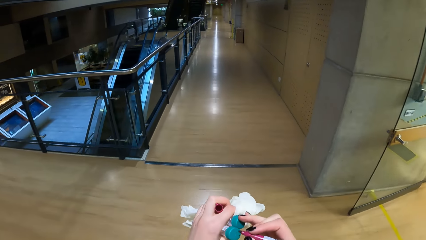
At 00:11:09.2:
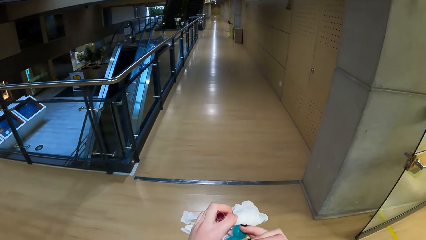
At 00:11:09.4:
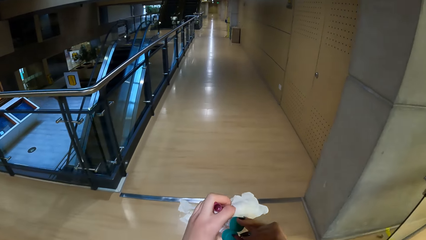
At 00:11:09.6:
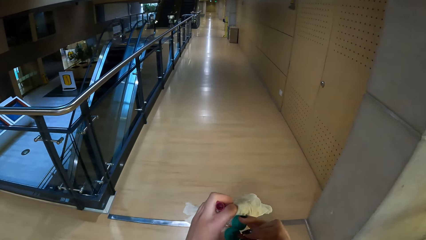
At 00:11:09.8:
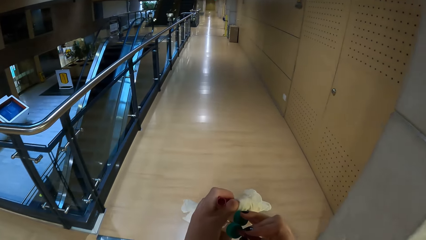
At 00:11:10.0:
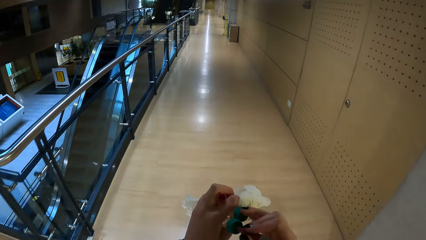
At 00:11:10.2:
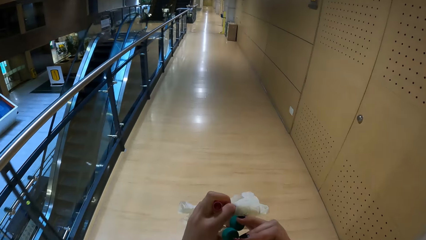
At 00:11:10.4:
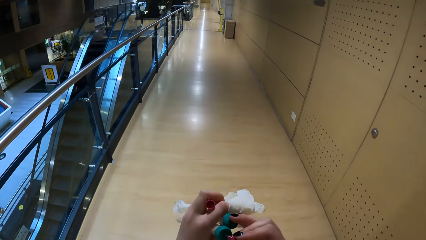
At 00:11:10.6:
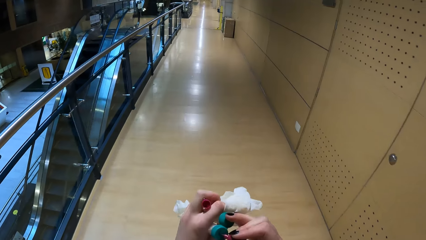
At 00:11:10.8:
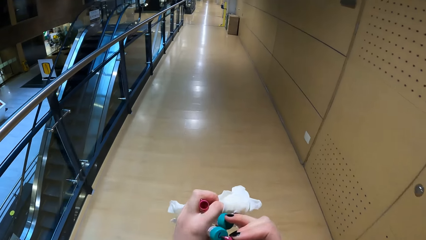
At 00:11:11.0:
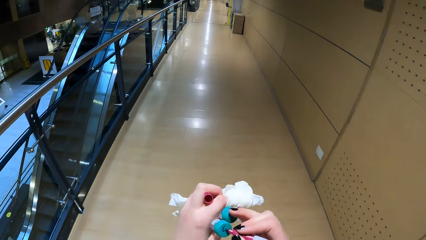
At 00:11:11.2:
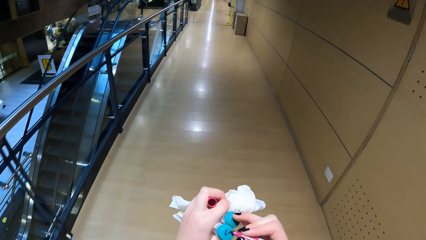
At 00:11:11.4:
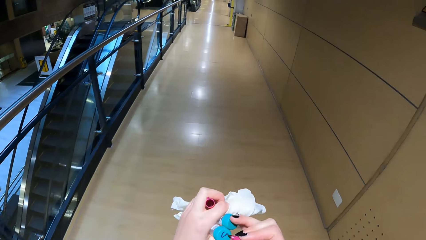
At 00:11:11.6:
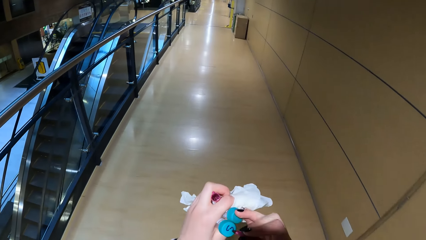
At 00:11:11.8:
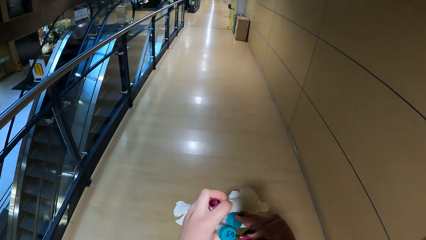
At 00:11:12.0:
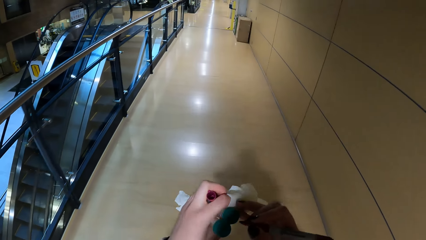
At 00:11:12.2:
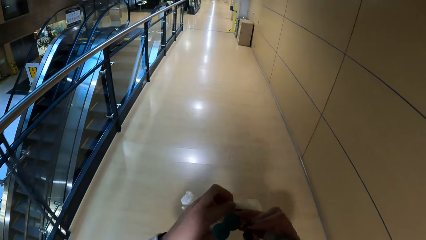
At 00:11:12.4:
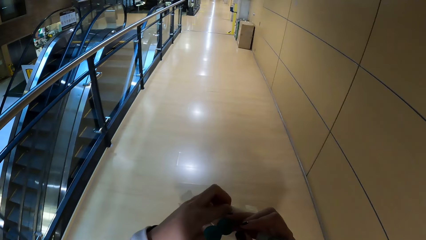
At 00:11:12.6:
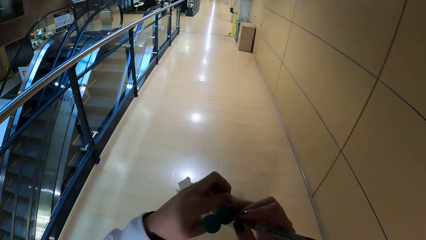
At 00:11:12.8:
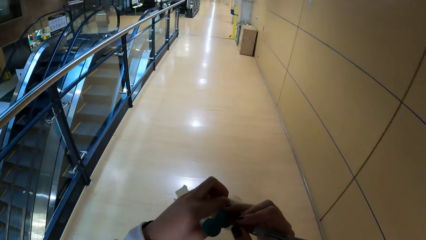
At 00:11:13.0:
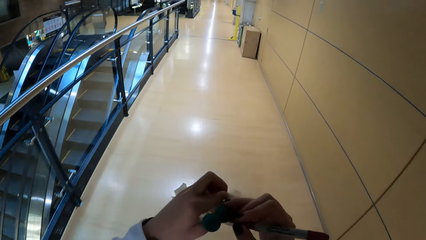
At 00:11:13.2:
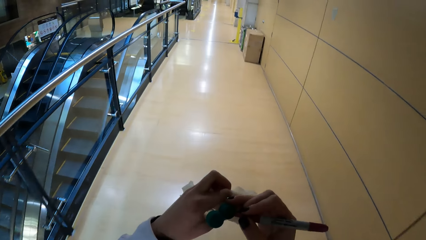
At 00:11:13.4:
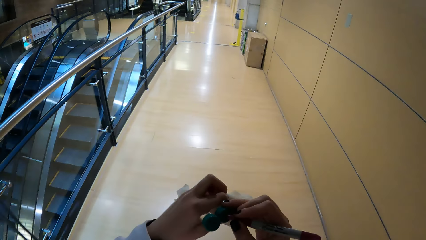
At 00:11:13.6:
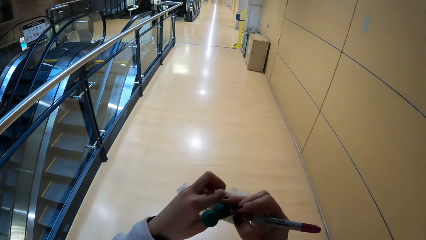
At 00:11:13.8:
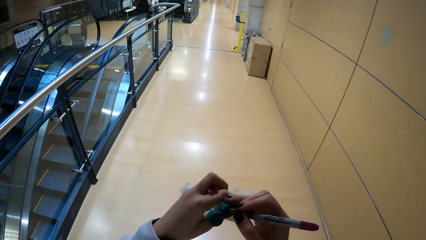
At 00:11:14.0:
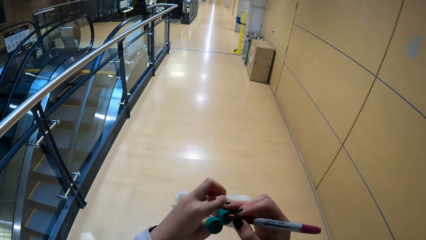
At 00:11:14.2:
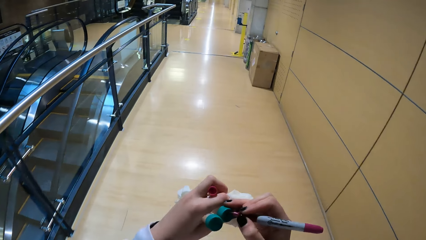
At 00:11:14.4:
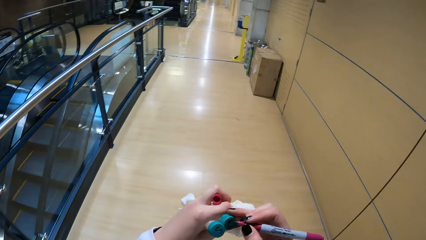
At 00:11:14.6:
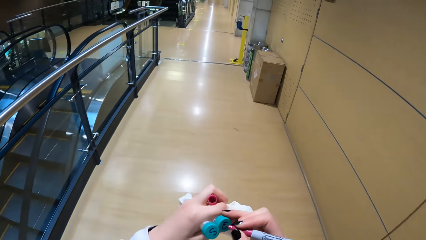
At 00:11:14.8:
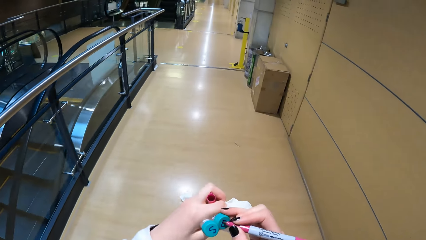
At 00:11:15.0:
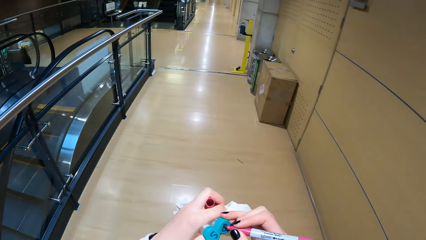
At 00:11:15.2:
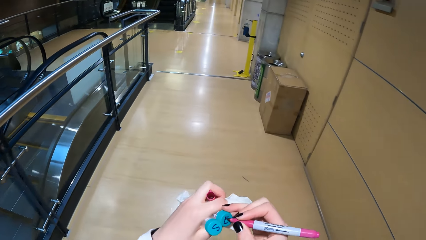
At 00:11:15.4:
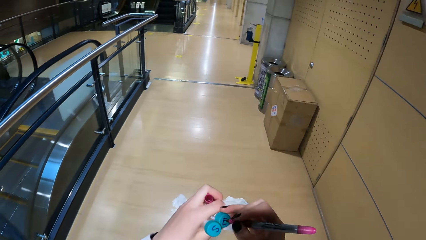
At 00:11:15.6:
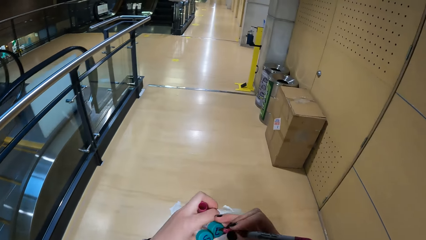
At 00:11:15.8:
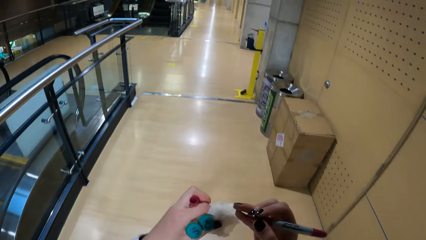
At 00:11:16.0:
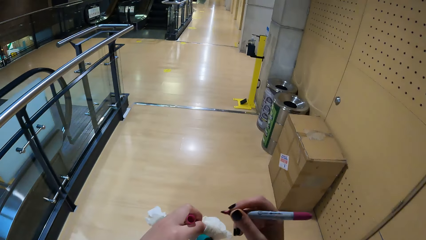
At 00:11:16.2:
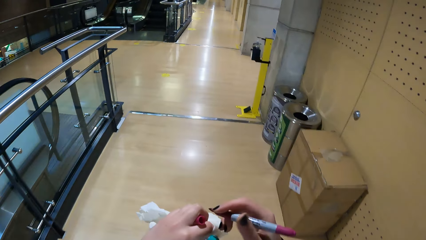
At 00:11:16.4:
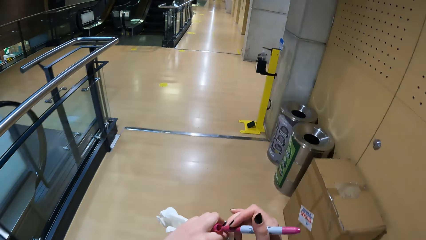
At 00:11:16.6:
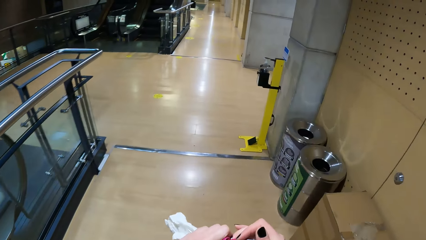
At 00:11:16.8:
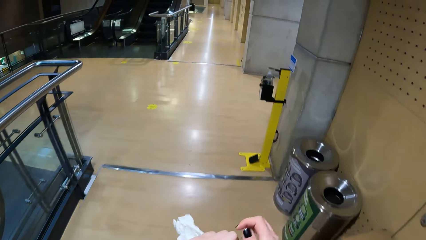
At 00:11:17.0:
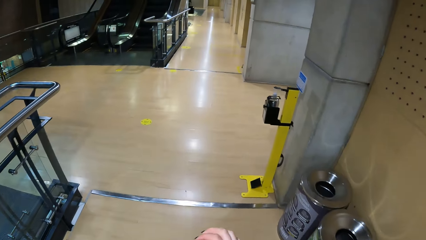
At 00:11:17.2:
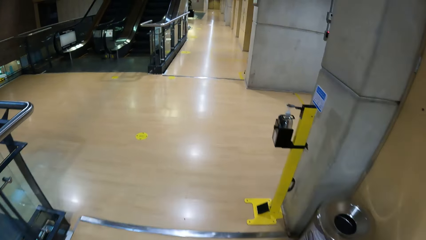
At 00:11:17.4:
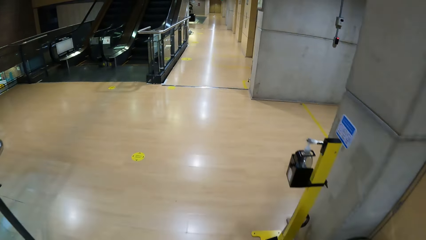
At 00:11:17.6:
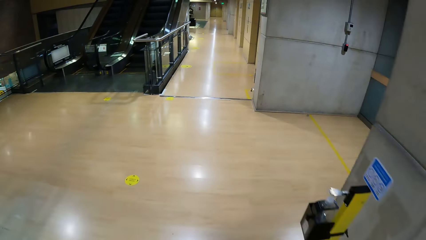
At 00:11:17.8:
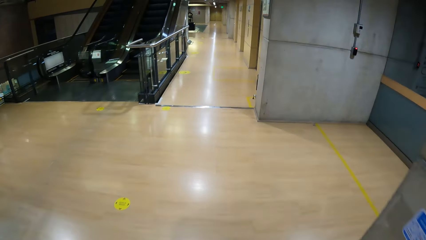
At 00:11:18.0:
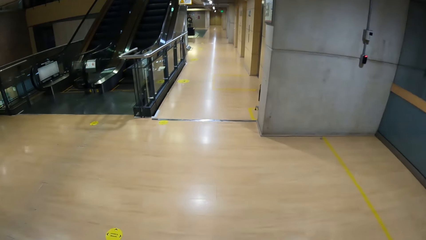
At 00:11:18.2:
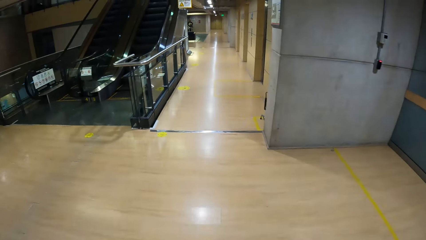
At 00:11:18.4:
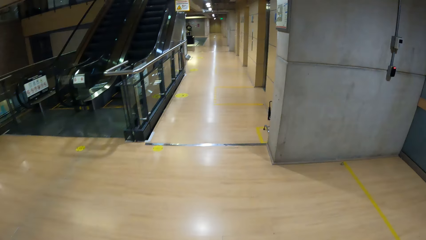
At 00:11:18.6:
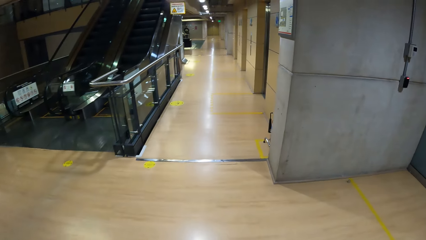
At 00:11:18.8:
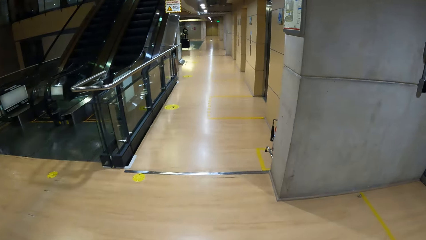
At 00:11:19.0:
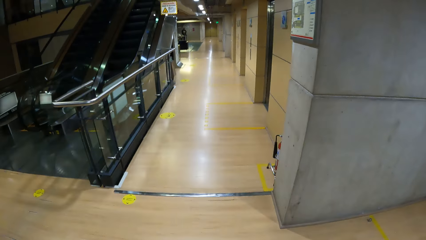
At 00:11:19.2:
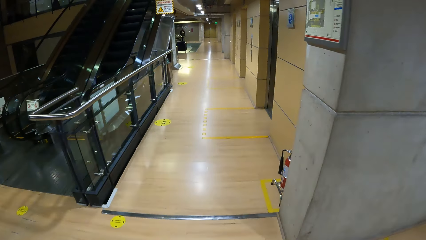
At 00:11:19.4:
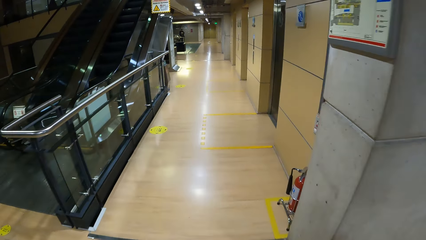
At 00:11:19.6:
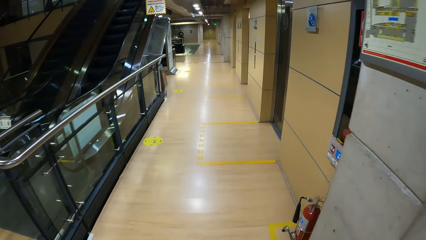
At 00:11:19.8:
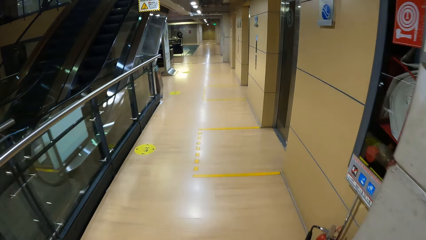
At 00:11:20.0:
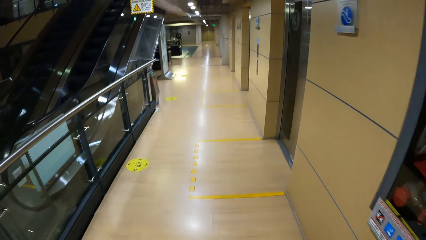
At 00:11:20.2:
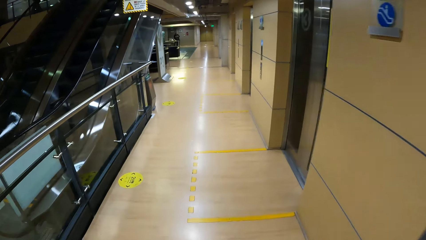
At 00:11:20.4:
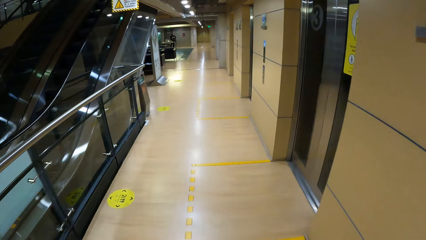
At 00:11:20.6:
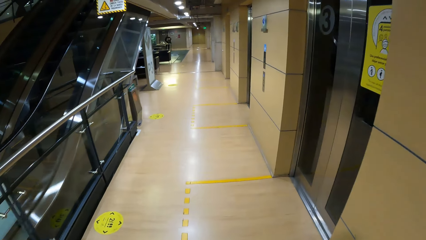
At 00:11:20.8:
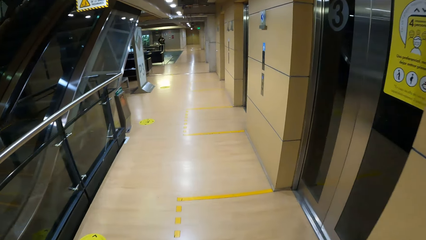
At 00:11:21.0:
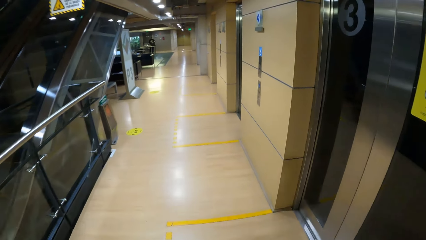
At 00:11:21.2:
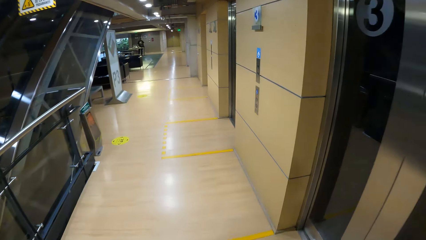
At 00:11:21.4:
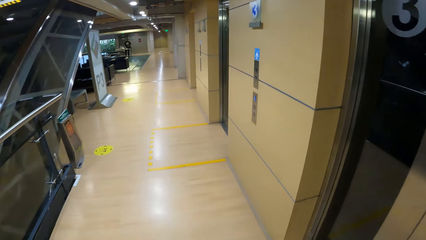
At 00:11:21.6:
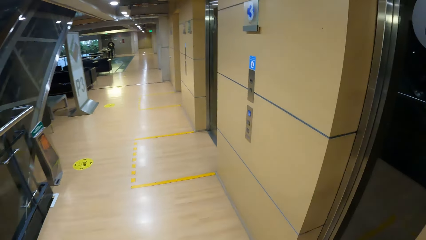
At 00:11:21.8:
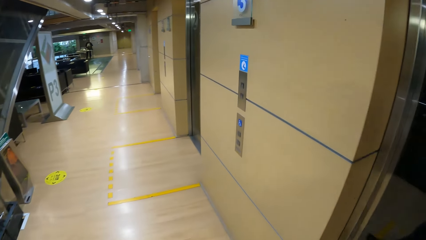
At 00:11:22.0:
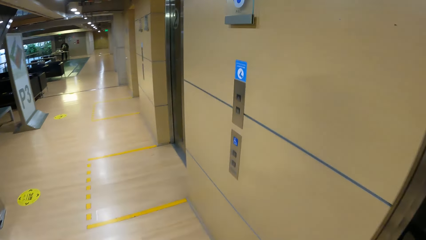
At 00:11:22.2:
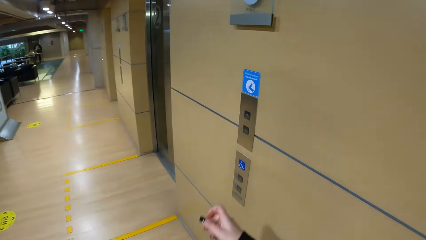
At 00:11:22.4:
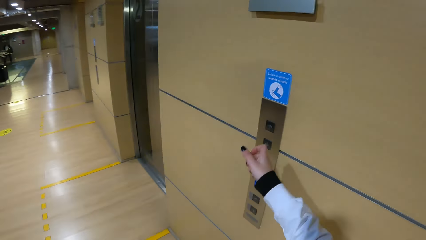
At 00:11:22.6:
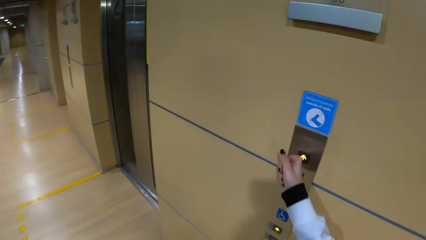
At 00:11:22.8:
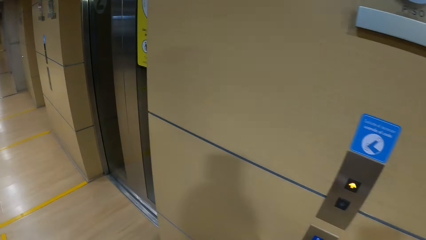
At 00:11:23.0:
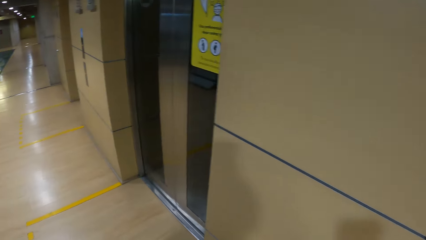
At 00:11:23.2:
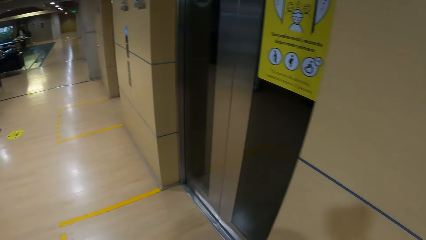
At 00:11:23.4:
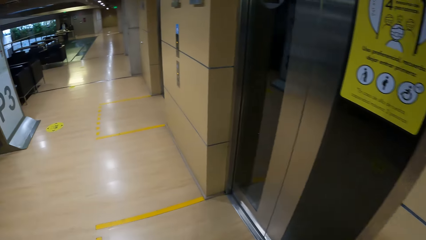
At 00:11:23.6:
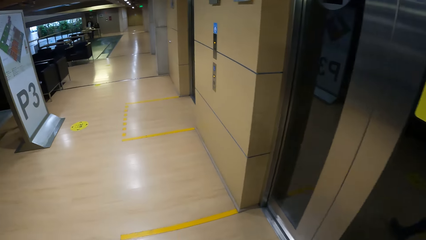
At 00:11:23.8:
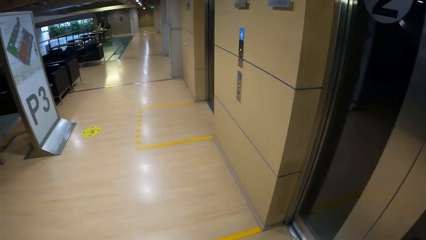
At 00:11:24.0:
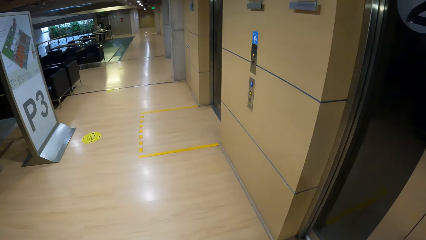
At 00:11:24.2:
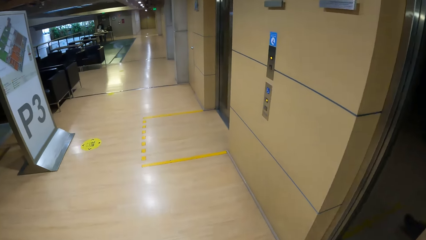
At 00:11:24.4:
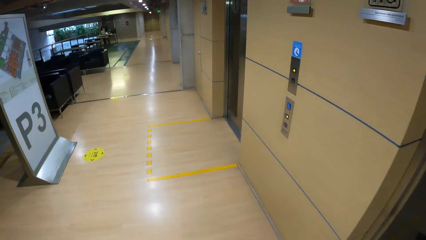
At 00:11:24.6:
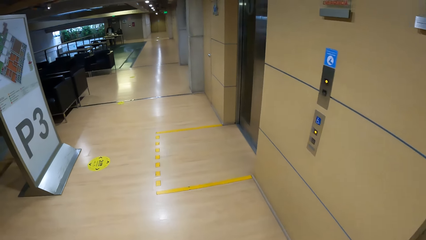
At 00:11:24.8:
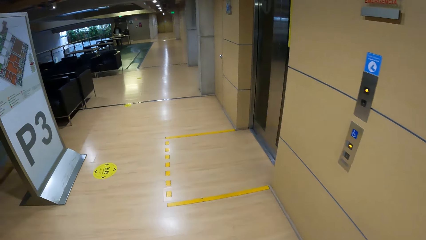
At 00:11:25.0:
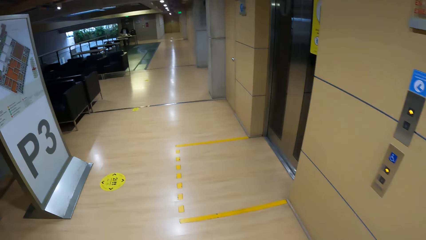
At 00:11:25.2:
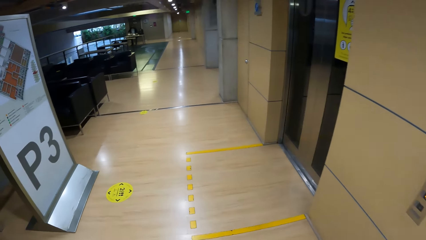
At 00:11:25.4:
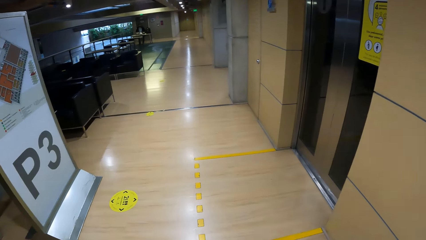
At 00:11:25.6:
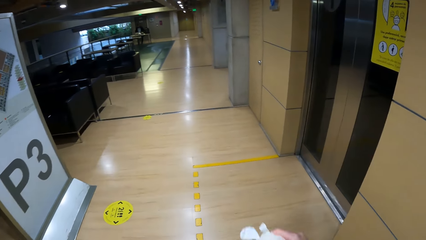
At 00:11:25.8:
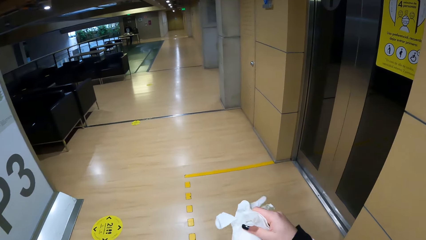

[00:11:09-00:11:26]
The camera wearer writes on the lids of the conical tubes in her left hand with the marker in her right hand. She slots the marker into a marker lid in her left hand. She operates an elevator switch with her right hand.
